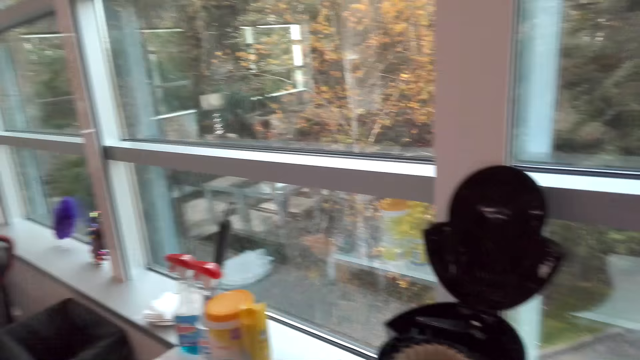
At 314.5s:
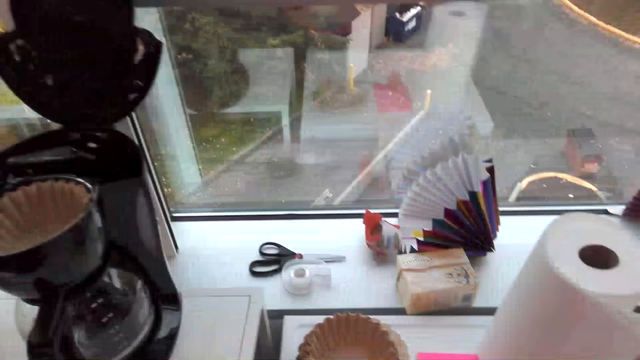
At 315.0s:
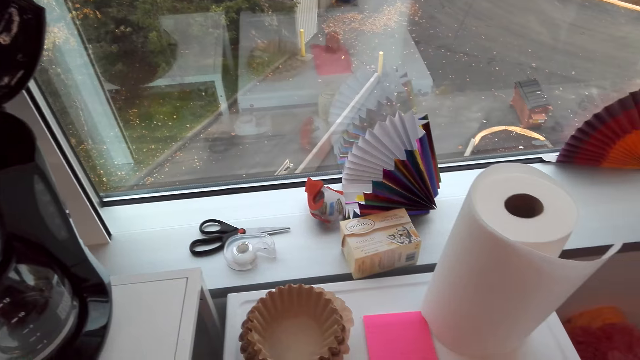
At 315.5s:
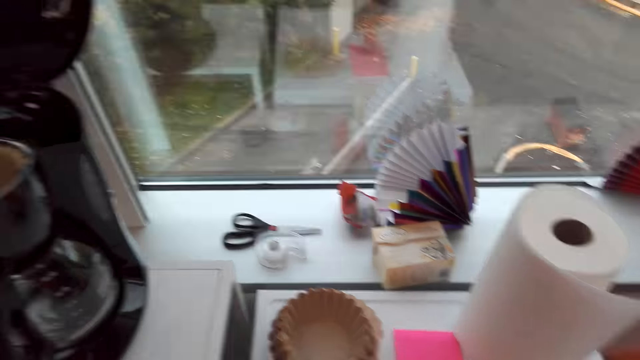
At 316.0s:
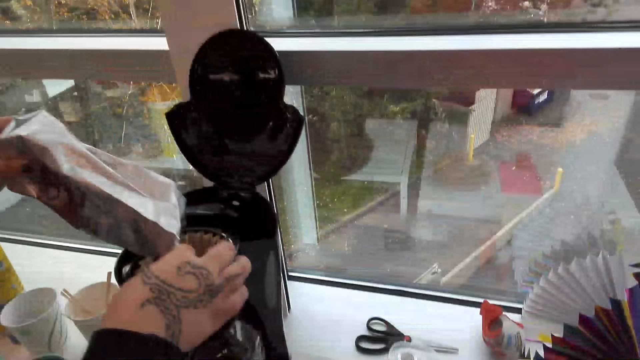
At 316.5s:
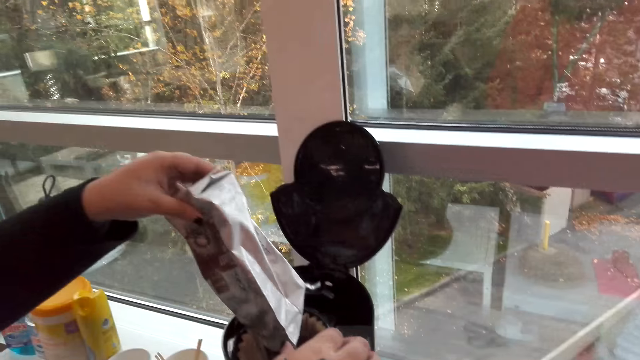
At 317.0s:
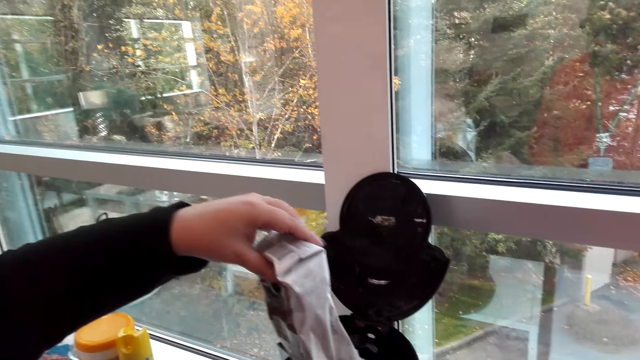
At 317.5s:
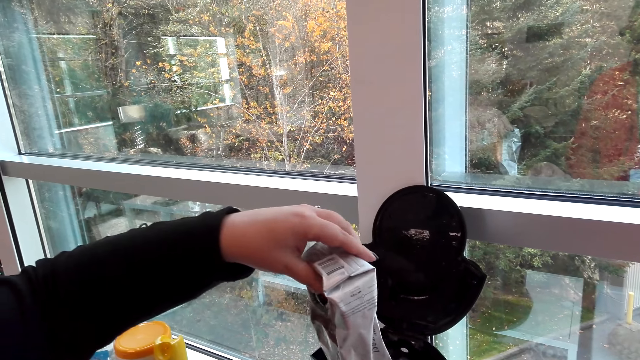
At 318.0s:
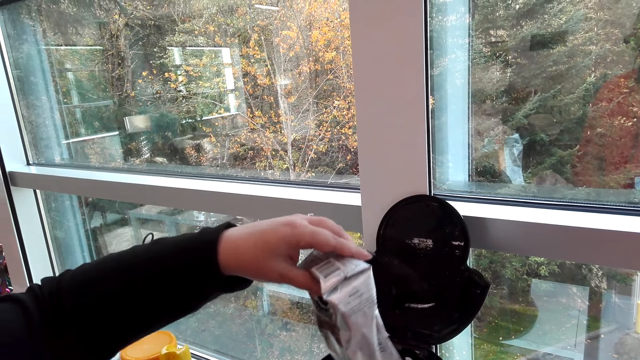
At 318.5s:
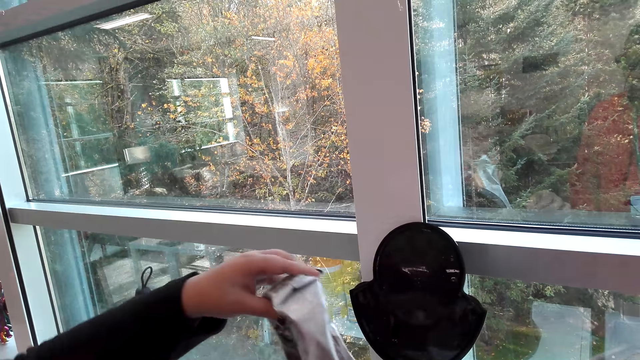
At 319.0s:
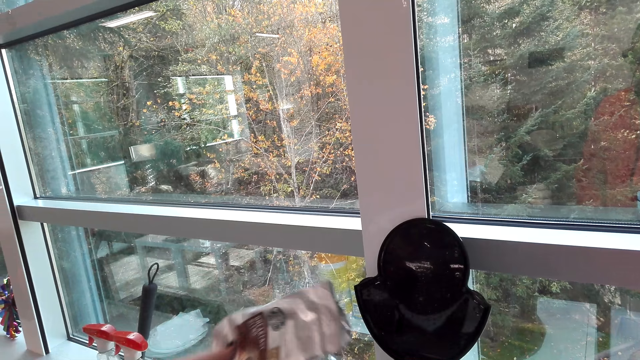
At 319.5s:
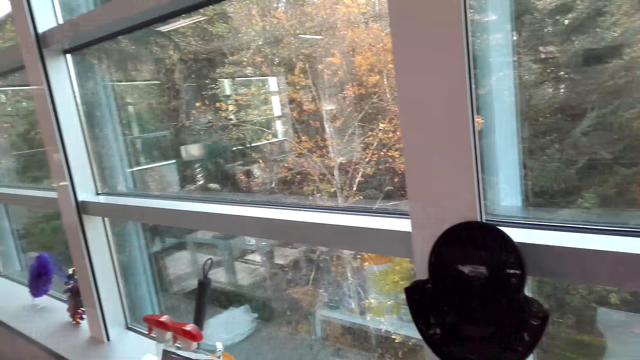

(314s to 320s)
The camera wearer looks around. They put something on the blender.

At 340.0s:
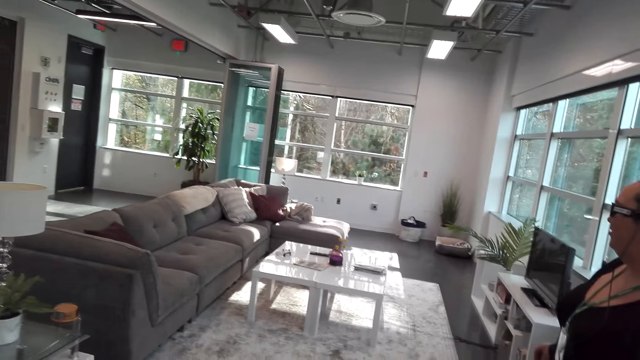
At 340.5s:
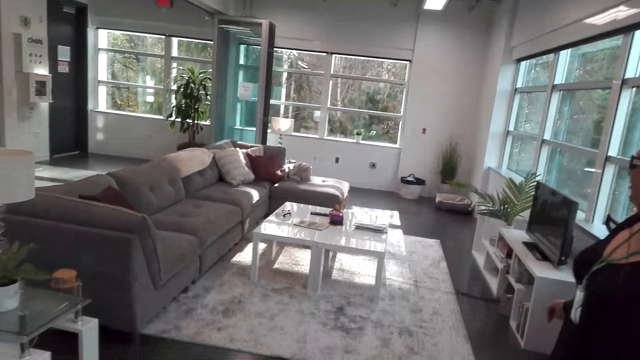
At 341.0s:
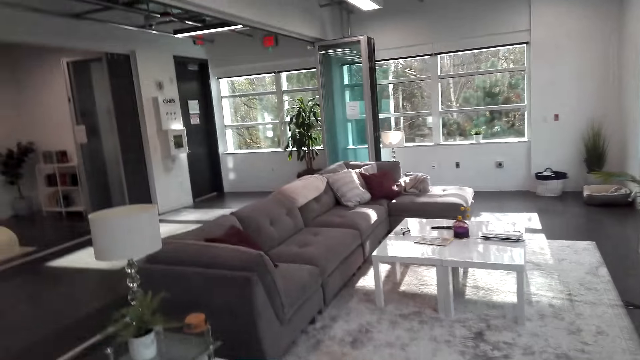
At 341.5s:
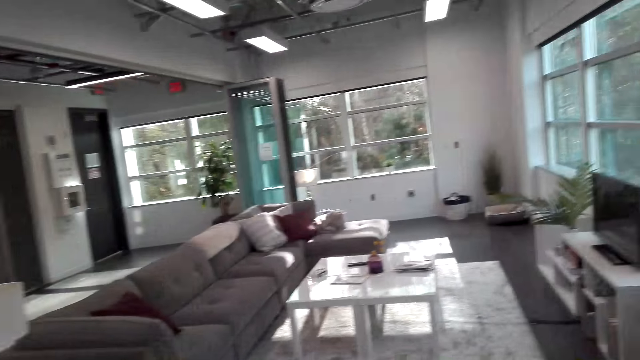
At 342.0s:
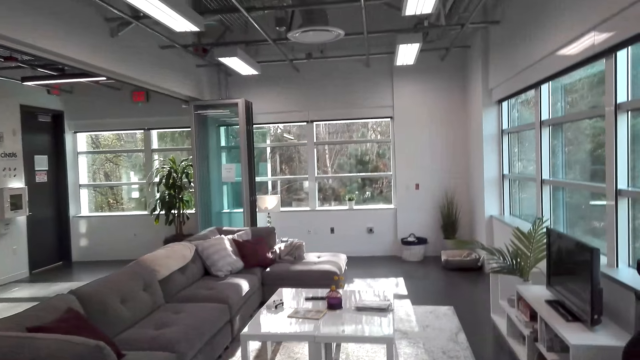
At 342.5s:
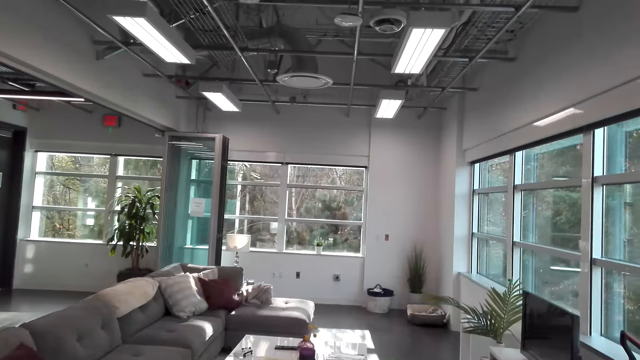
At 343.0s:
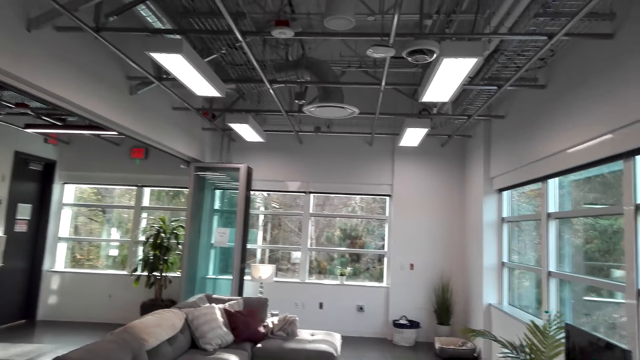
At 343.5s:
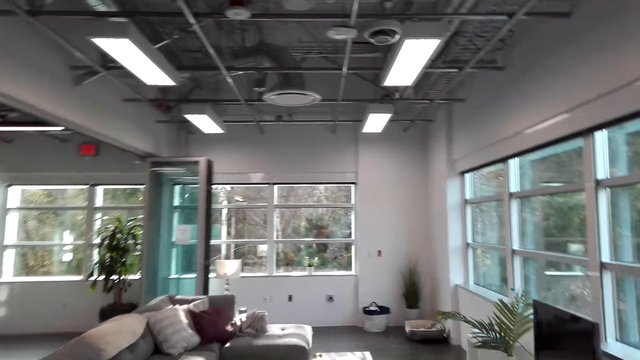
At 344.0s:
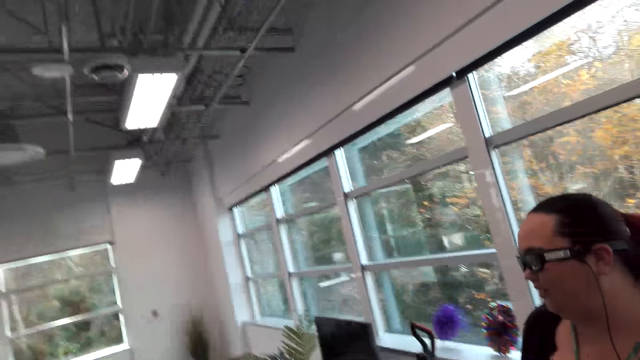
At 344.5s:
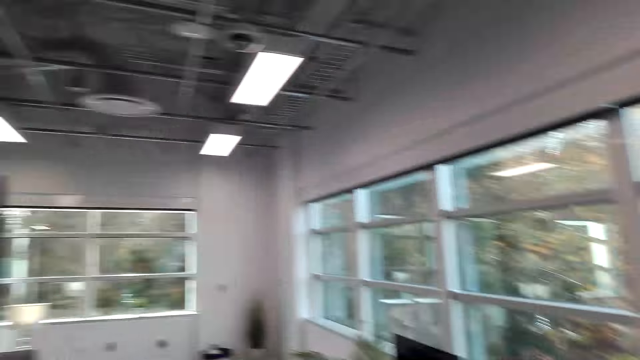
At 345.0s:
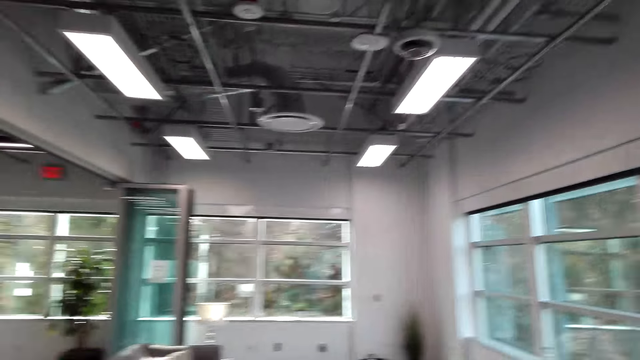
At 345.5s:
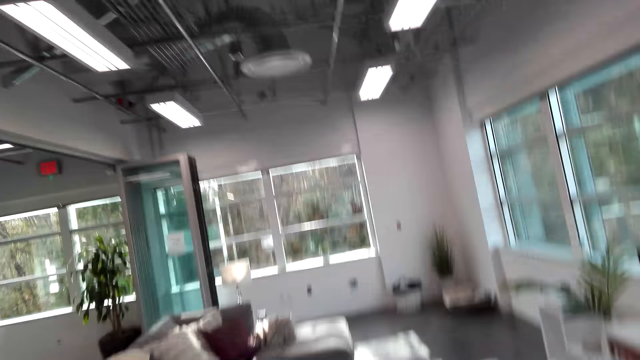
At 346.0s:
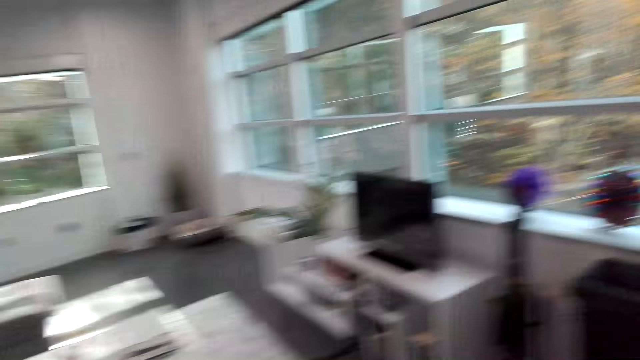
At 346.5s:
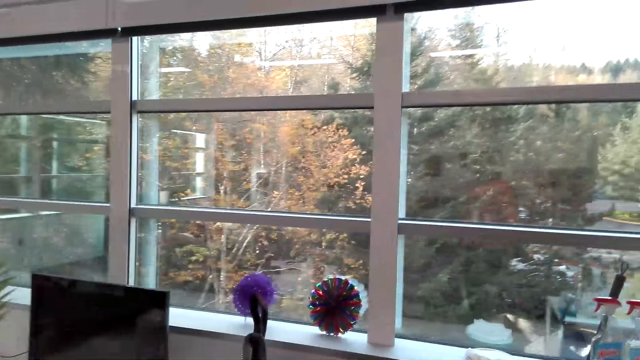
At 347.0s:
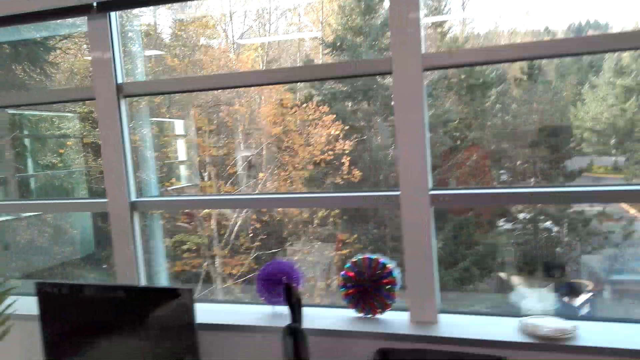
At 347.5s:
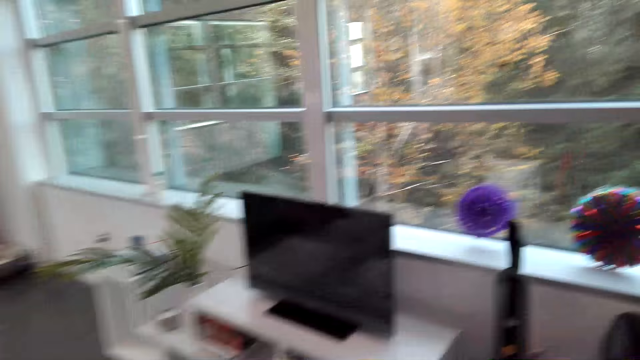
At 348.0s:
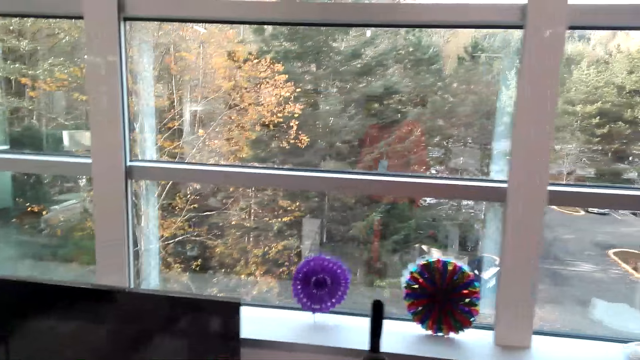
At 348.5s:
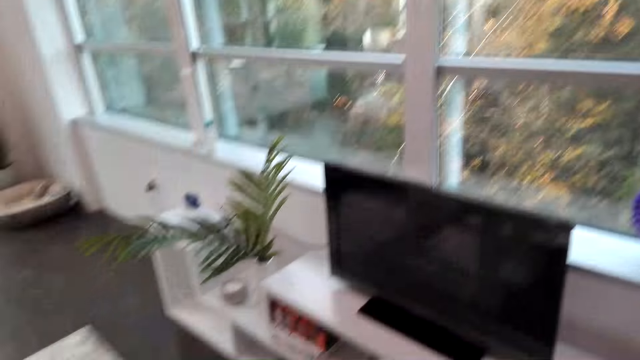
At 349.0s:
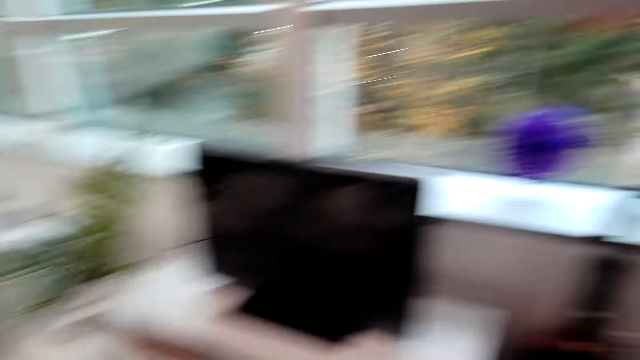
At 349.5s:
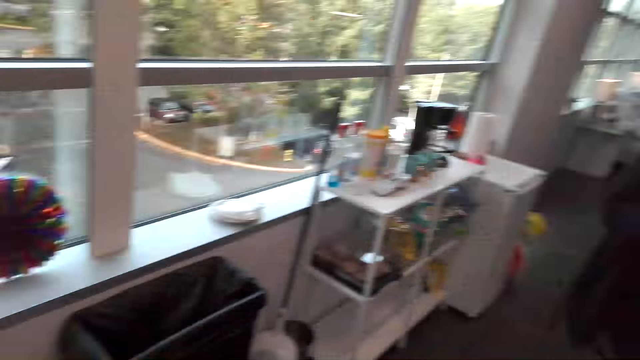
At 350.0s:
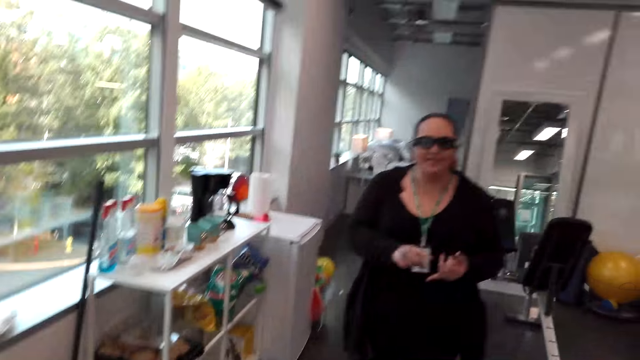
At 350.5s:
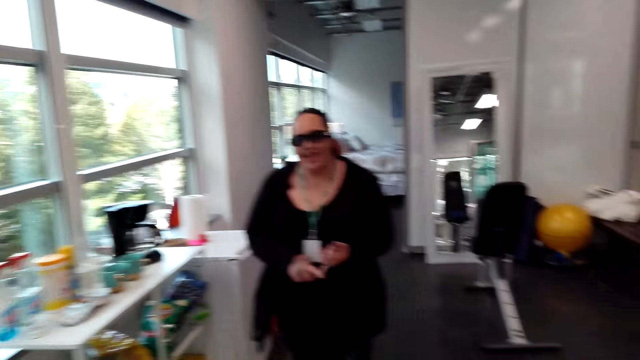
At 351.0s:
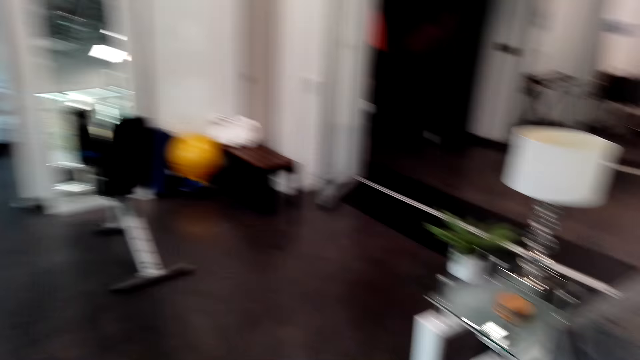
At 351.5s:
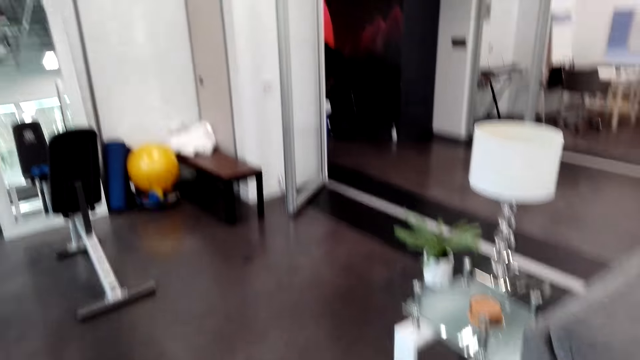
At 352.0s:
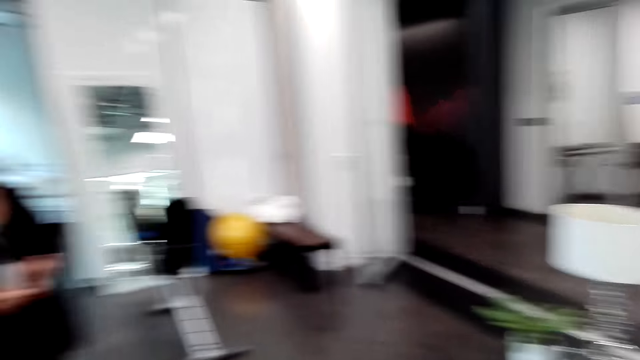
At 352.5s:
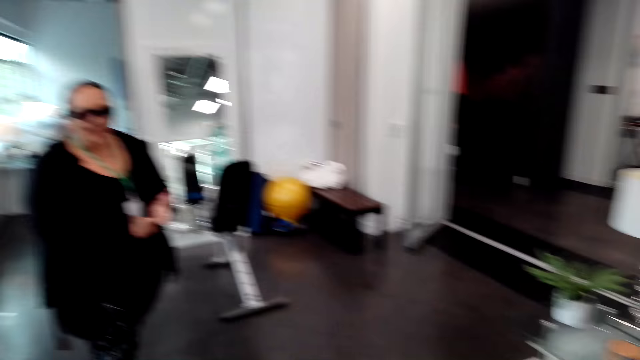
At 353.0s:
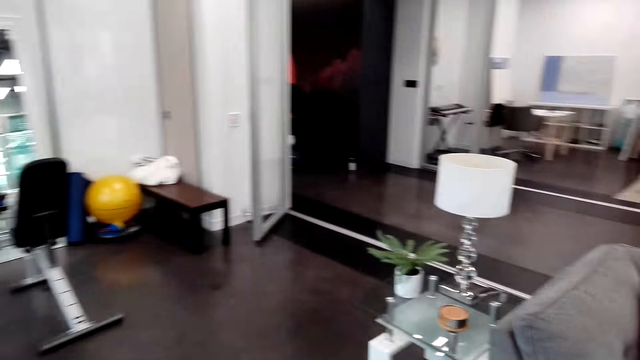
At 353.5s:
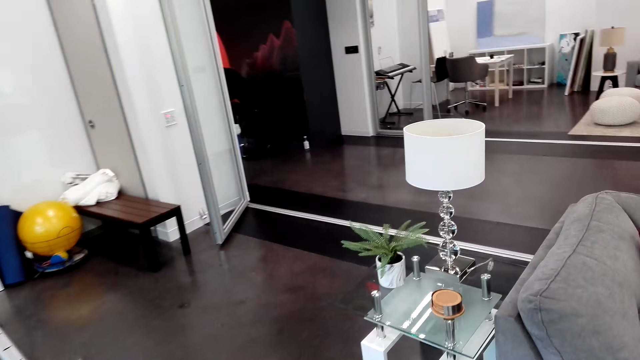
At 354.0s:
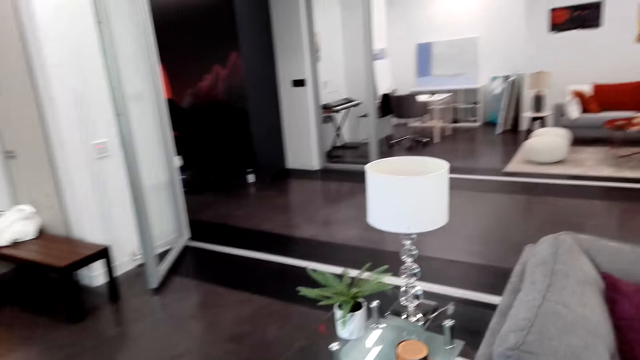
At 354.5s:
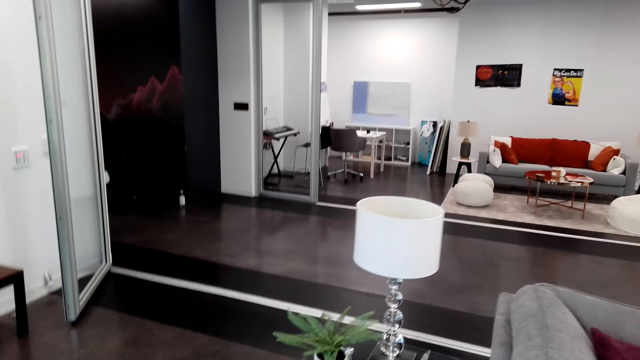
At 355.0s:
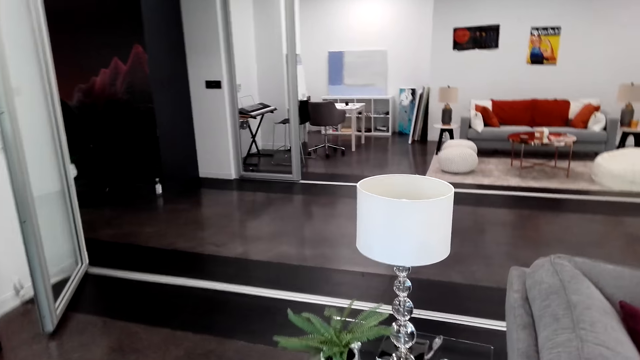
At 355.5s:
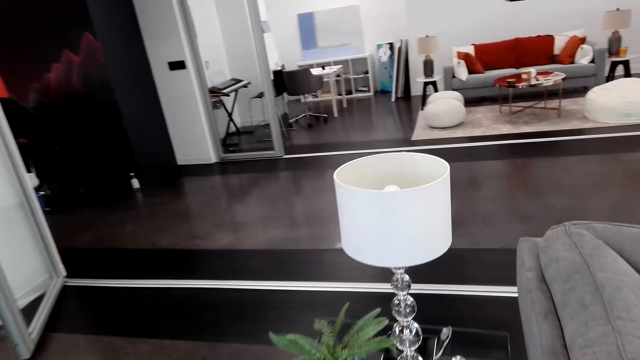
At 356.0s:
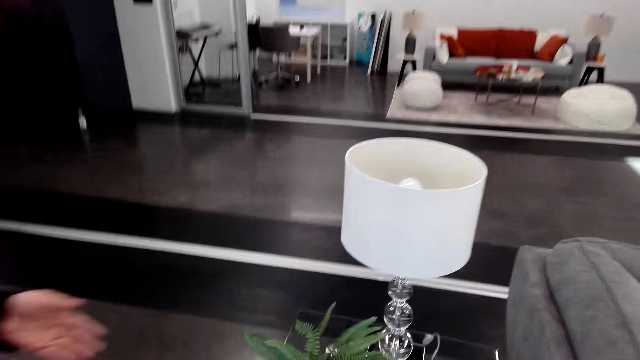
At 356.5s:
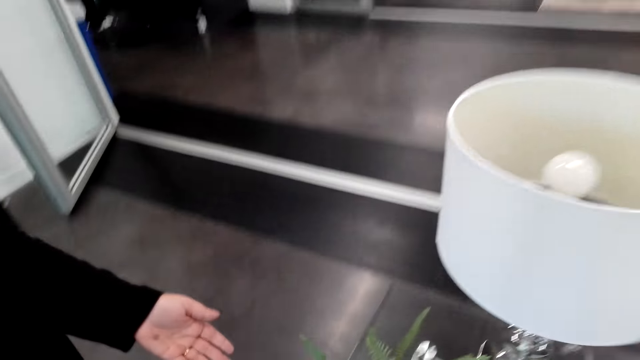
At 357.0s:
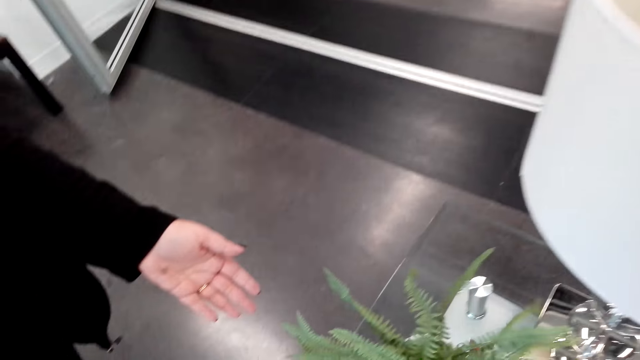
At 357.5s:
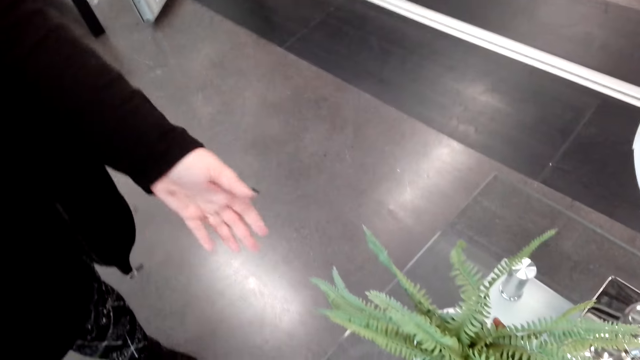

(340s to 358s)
The camera wearer dialogues with the woman. They watch the background. They walk around. They dialogue with the woman.
